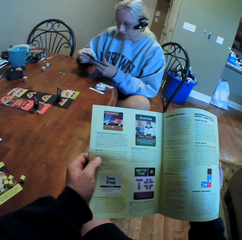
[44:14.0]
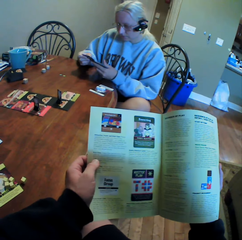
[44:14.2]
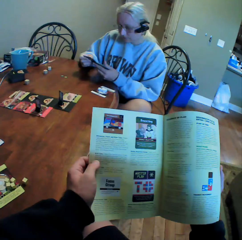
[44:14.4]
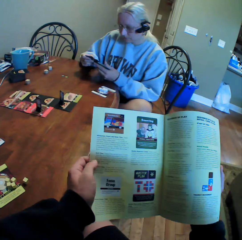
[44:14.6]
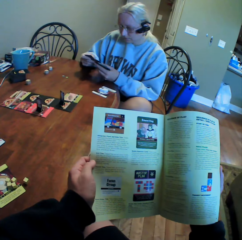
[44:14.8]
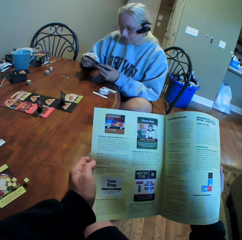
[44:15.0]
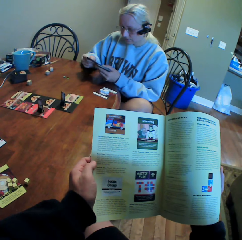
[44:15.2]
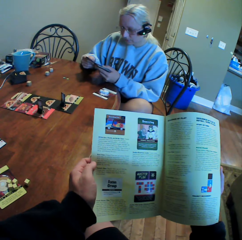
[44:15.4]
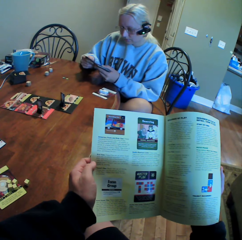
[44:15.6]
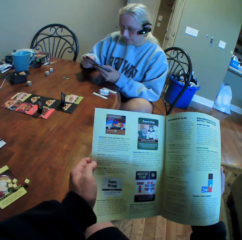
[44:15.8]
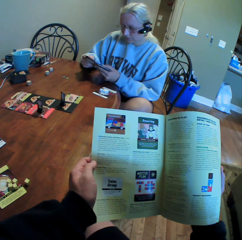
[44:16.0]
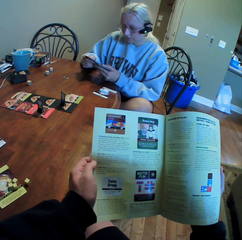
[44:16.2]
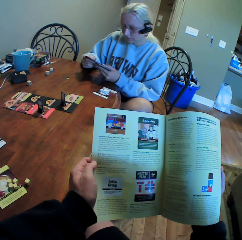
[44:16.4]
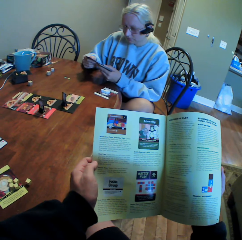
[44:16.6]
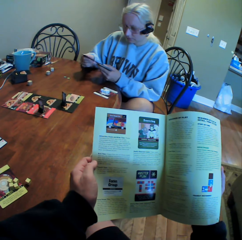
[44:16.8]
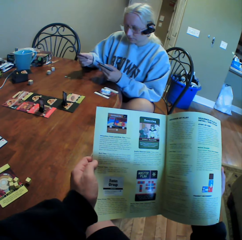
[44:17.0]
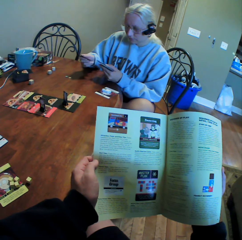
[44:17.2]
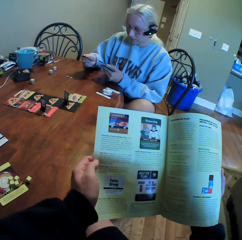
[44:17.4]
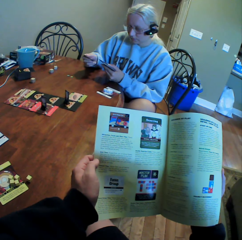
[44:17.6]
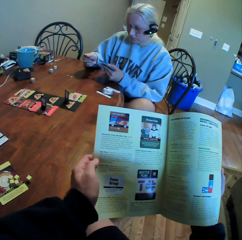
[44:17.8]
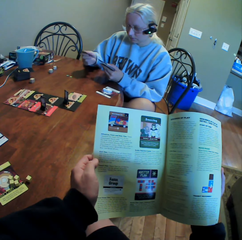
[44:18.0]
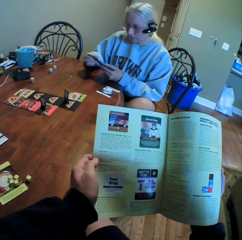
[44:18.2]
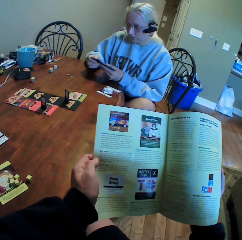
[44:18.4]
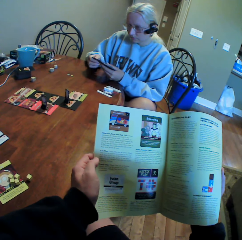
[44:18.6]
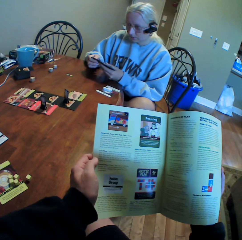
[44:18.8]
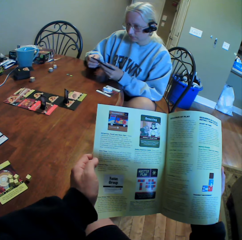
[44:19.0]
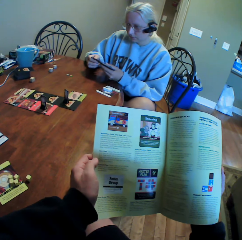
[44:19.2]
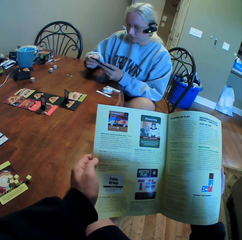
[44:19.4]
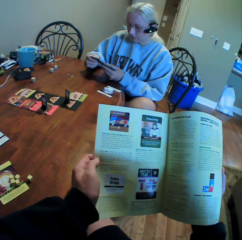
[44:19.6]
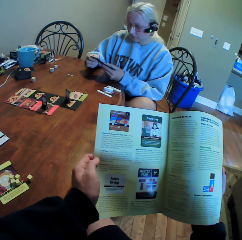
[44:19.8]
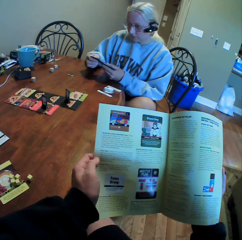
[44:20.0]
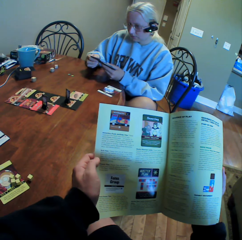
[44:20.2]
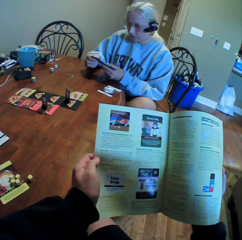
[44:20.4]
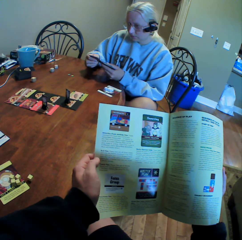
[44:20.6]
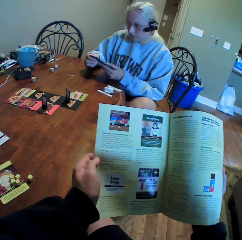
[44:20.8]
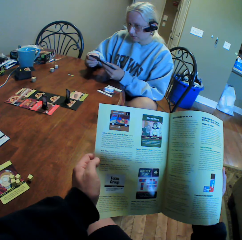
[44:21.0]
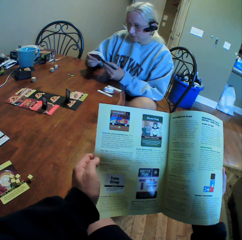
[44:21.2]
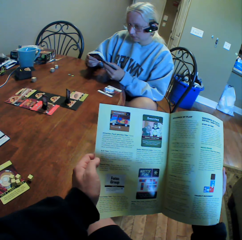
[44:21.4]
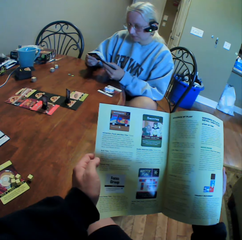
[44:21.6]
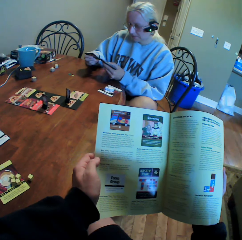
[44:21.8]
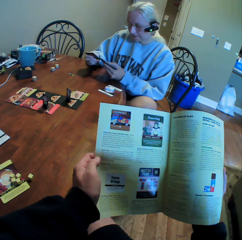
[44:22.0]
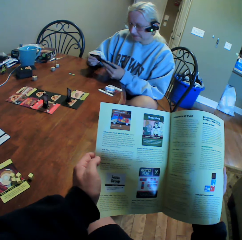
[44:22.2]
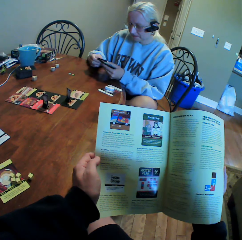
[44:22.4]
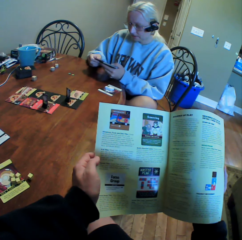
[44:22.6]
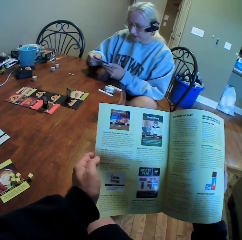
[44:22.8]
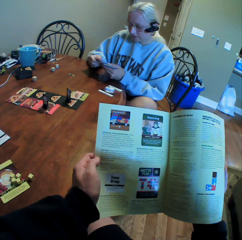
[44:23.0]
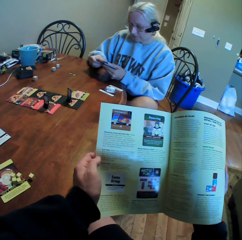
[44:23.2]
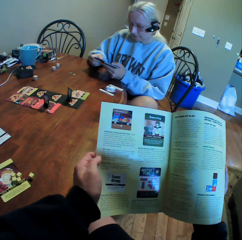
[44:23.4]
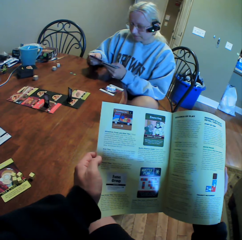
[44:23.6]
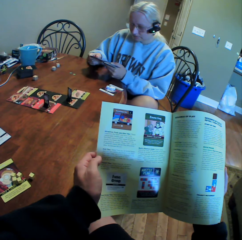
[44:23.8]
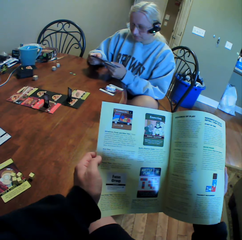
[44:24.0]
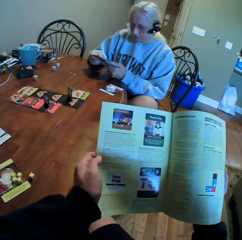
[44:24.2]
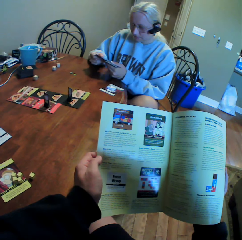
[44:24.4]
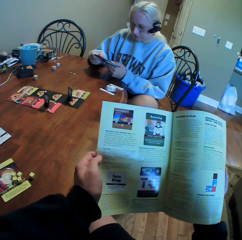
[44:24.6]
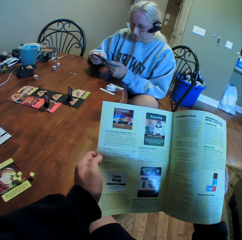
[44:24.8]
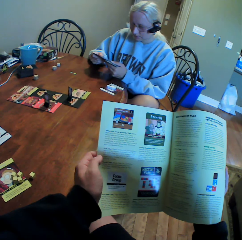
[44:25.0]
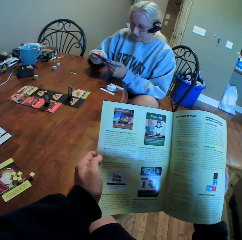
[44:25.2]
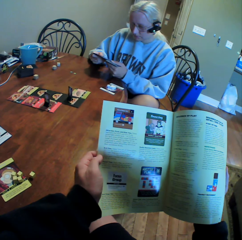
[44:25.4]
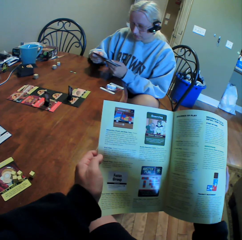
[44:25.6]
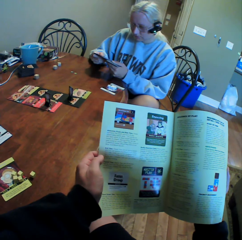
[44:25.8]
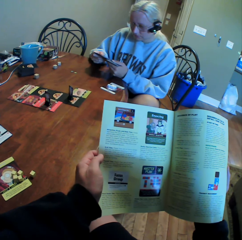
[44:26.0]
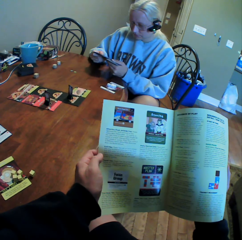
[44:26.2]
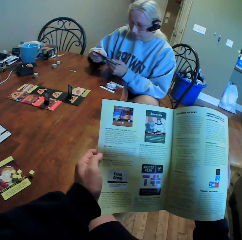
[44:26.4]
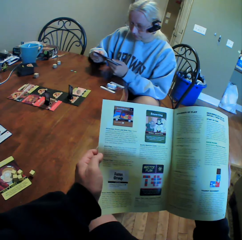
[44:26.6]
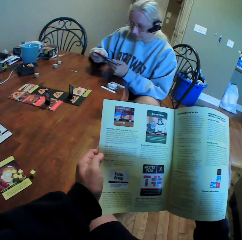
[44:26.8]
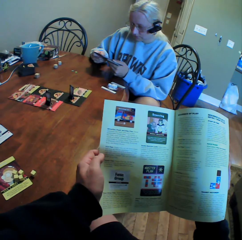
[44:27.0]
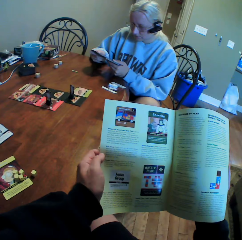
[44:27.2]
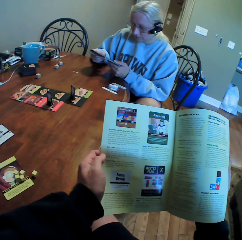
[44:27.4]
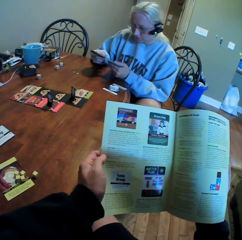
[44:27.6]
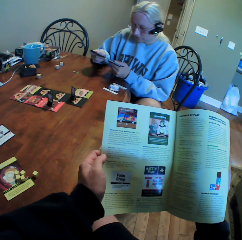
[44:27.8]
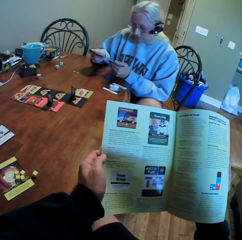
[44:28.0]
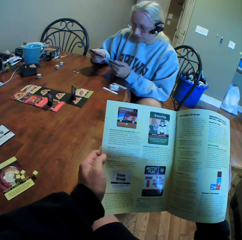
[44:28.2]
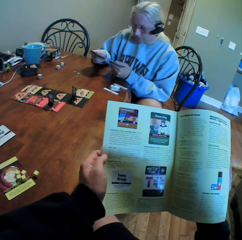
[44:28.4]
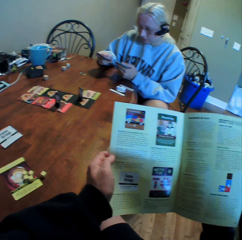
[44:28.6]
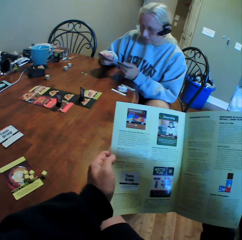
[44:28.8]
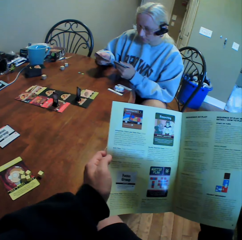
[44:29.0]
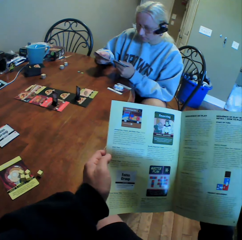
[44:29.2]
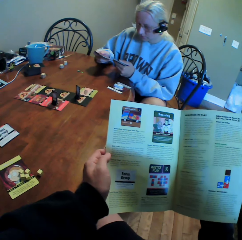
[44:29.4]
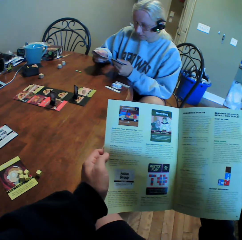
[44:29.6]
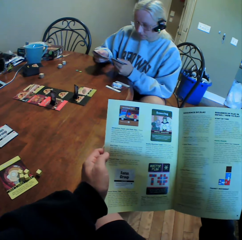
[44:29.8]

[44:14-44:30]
The camera wearer reads the book. A woman turns cards in her hands. The camera wearer reads the book. The woman moves cards and sorts cards with both hands.

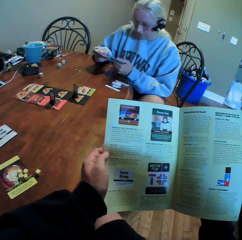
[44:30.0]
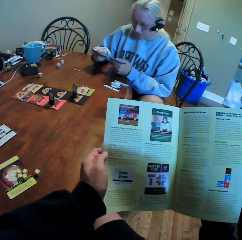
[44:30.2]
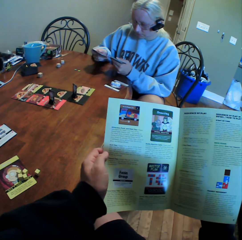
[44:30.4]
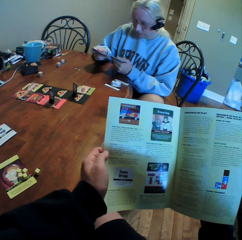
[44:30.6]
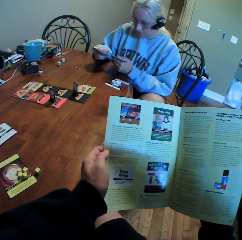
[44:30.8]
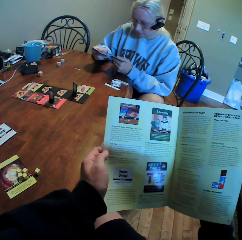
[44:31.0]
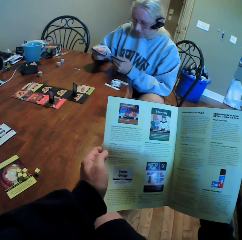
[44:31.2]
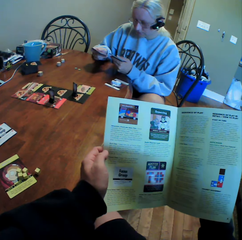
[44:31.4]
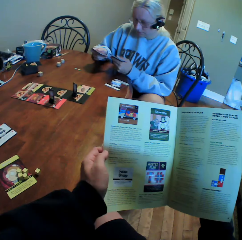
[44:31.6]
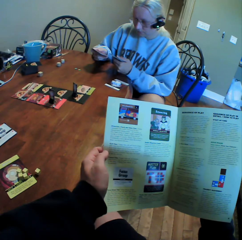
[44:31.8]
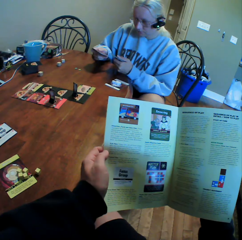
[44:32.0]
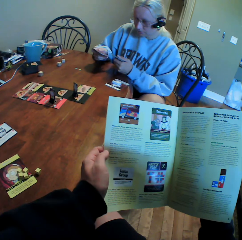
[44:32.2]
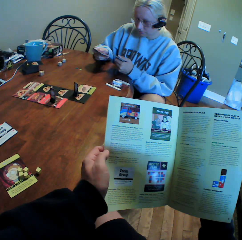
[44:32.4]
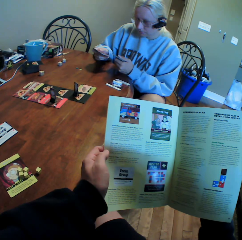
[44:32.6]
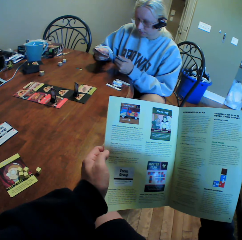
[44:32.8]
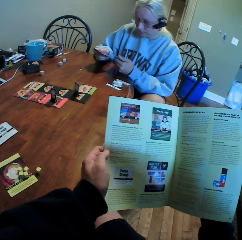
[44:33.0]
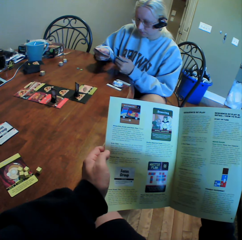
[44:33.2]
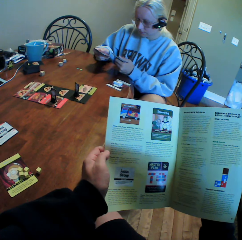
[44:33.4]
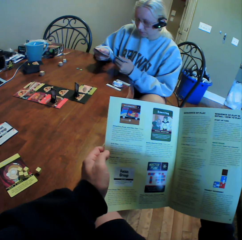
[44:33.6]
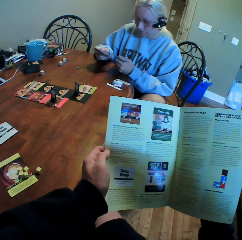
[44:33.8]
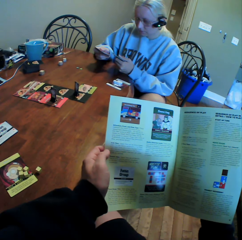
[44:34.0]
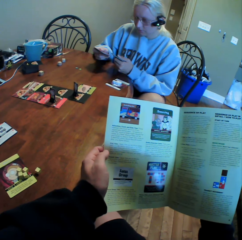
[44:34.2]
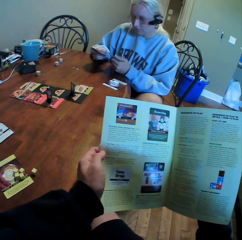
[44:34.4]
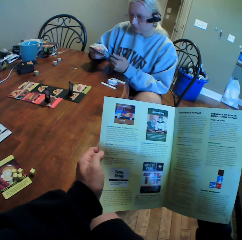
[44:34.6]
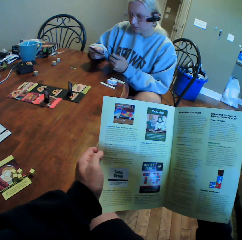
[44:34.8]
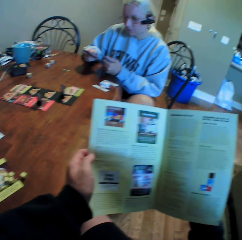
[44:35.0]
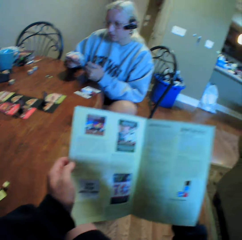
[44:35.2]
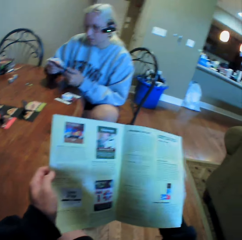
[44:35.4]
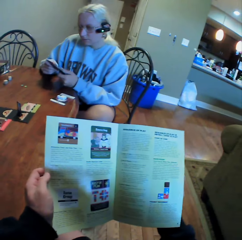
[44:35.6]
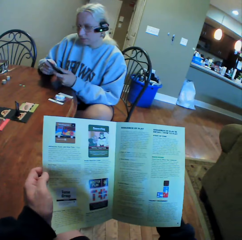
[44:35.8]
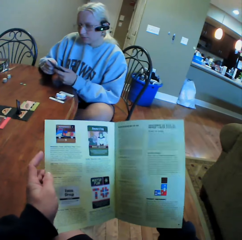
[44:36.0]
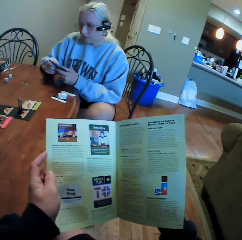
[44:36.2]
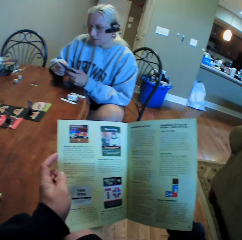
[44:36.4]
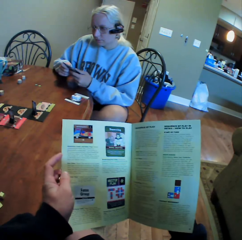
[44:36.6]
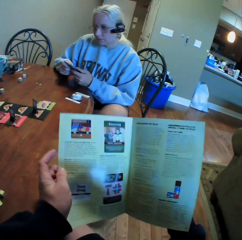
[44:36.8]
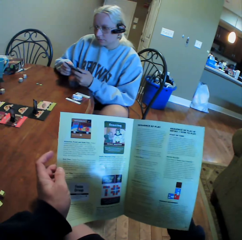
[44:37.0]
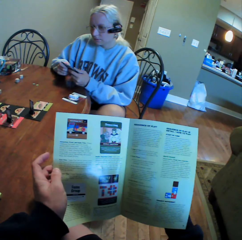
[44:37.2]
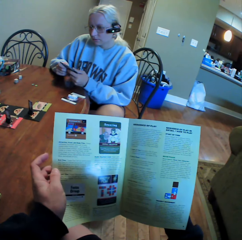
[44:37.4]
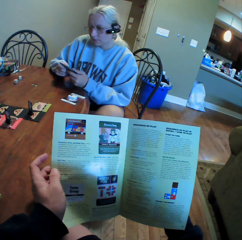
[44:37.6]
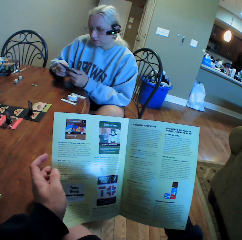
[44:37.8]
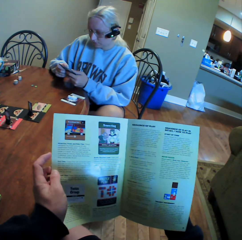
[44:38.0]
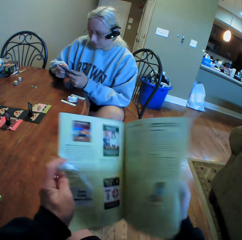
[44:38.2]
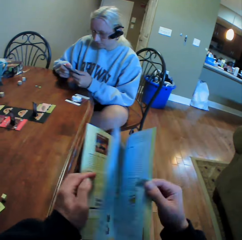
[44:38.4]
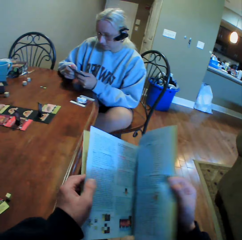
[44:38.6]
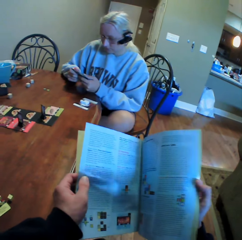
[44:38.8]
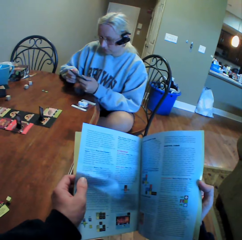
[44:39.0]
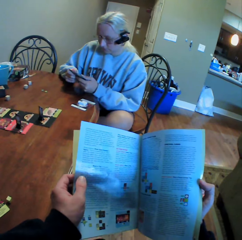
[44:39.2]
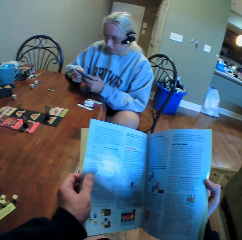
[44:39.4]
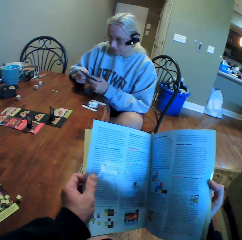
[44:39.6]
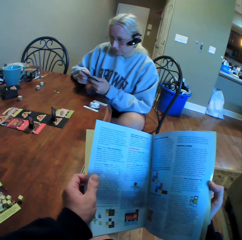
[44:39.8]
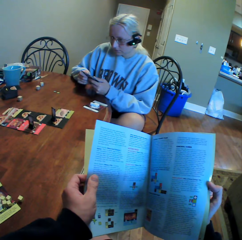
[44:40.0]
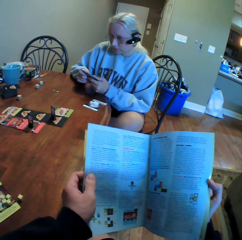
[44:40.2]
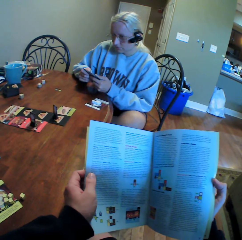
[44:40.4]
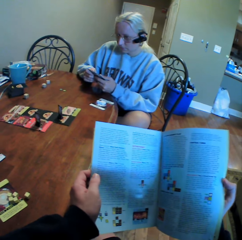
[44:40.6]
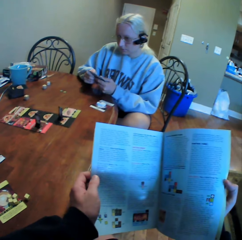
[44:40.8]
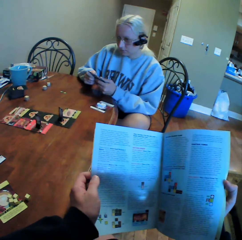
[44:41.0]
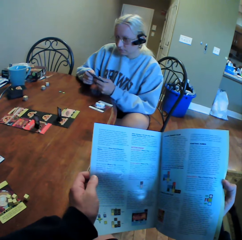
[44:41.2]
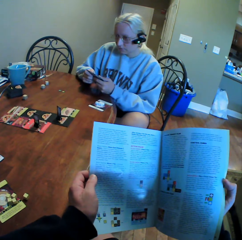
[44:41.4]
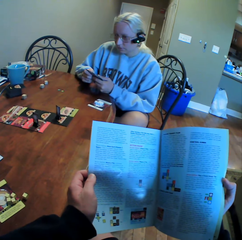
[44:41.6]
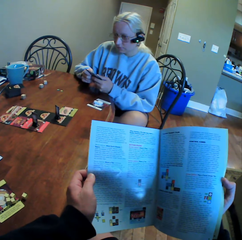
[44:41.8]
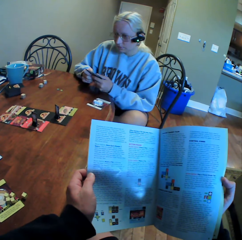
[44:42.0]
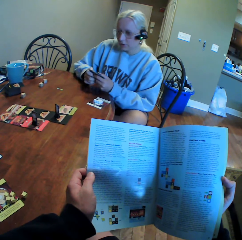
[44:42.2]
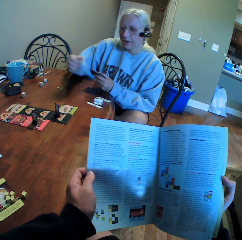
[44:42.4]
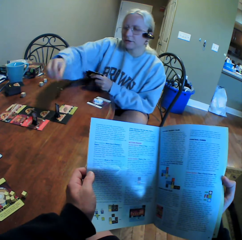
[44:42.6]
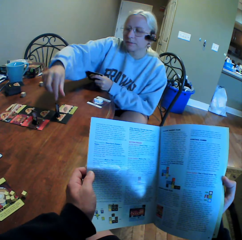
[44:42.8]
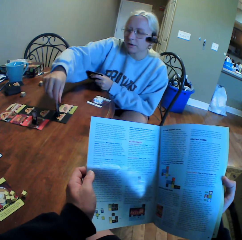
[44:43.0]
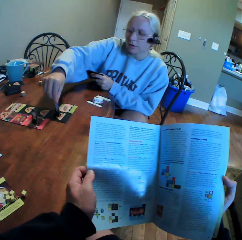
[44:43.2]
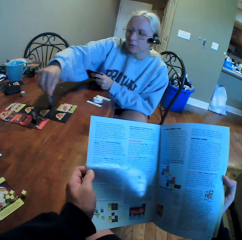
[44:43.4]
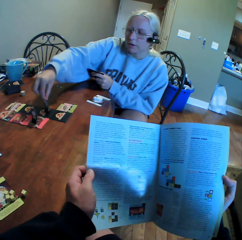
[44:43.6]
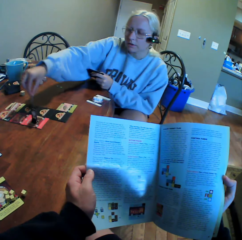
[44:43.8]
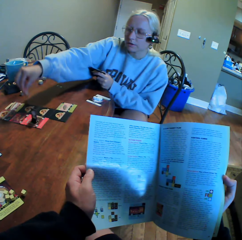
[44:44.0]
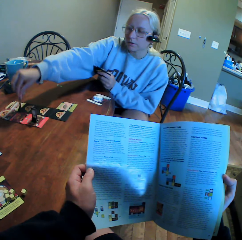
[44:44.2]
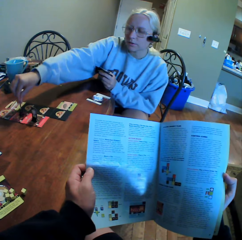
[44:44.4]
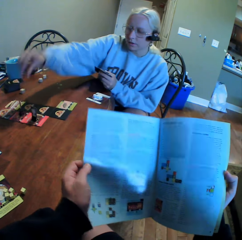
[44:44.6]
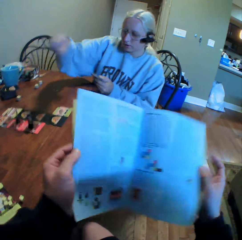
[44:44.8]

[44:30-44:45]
A woman holds cards. The camera wearer turns the book page. They read the book. The woman moves something on the cards. The woman counts something on the table.
